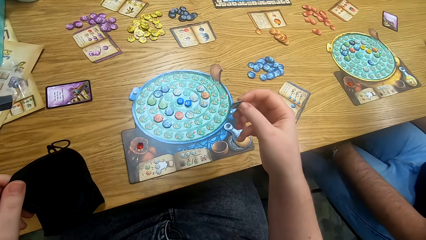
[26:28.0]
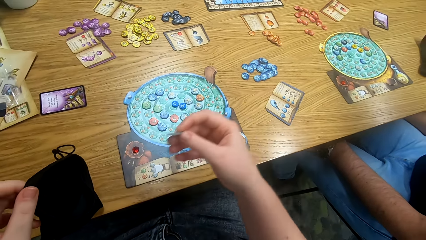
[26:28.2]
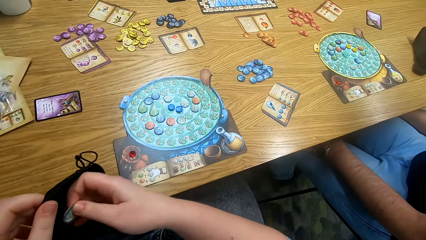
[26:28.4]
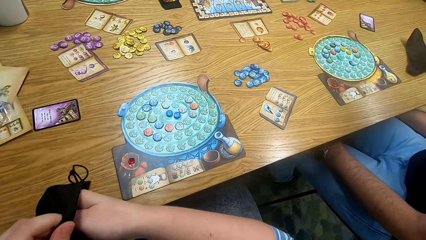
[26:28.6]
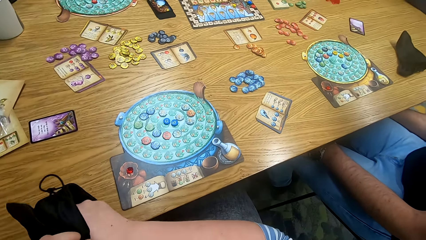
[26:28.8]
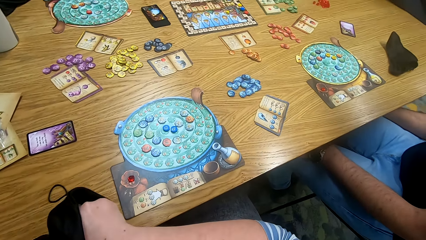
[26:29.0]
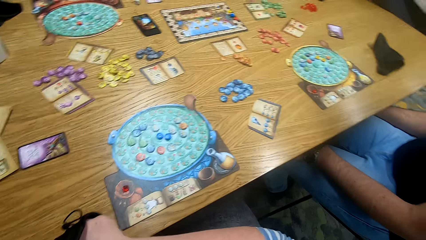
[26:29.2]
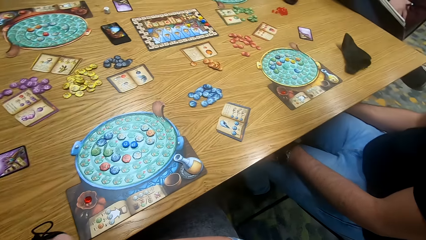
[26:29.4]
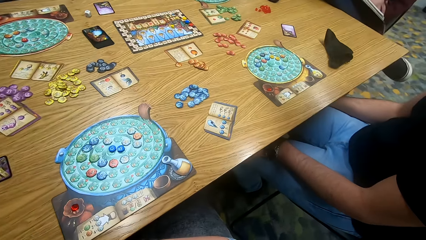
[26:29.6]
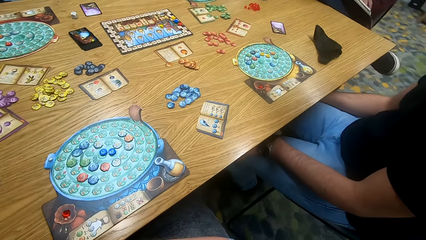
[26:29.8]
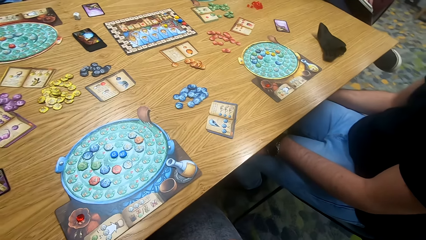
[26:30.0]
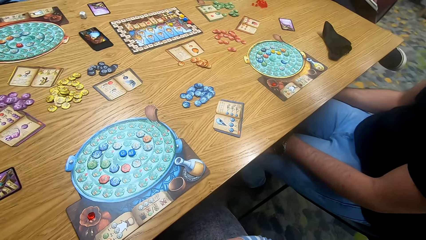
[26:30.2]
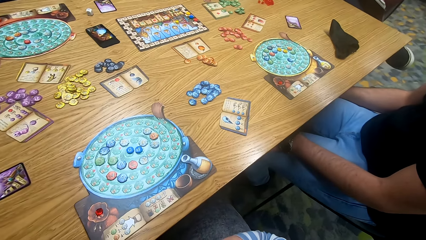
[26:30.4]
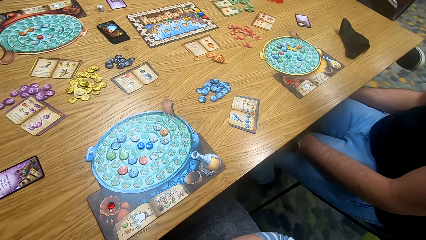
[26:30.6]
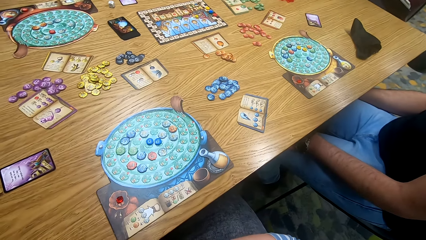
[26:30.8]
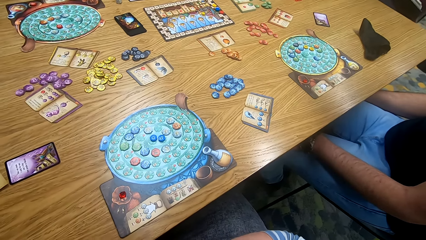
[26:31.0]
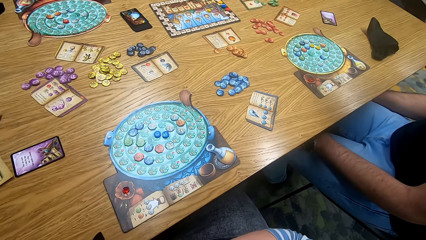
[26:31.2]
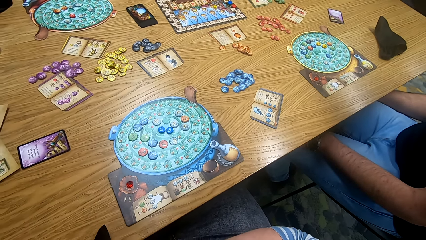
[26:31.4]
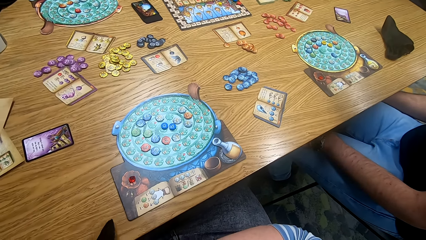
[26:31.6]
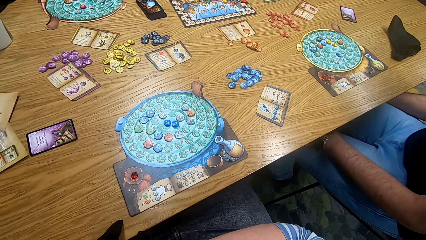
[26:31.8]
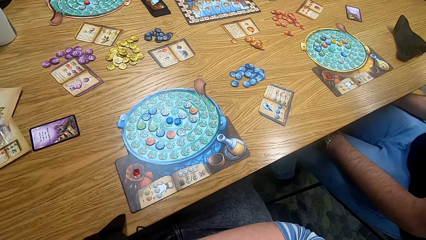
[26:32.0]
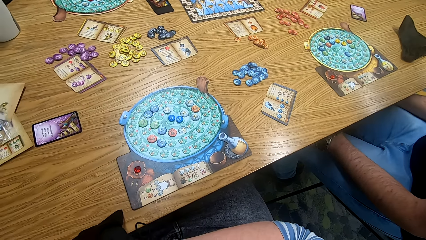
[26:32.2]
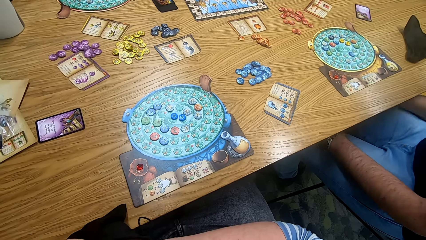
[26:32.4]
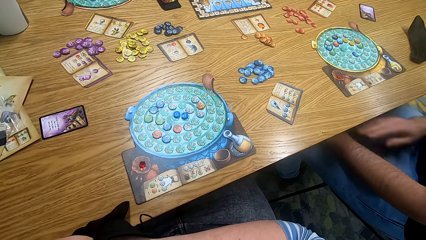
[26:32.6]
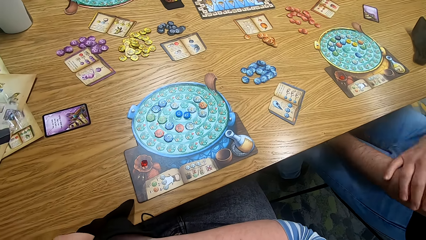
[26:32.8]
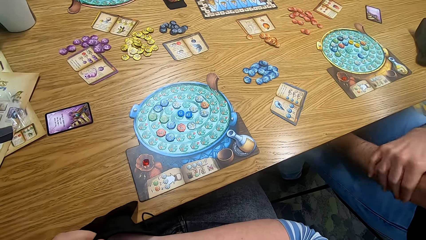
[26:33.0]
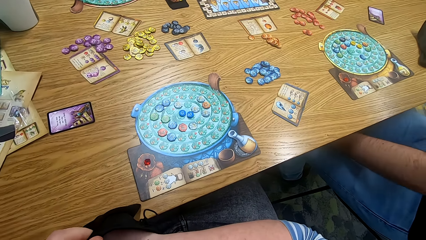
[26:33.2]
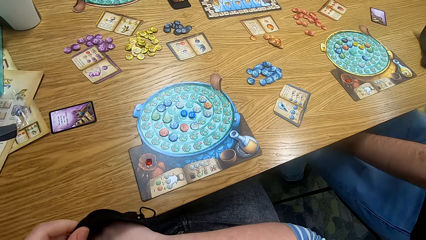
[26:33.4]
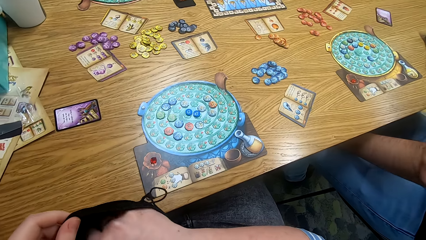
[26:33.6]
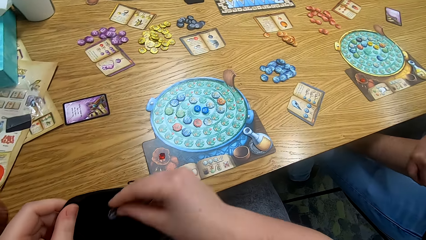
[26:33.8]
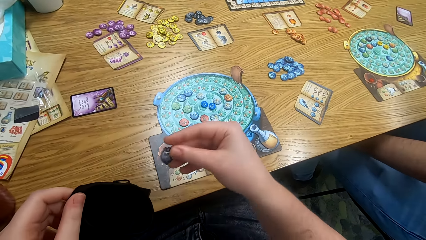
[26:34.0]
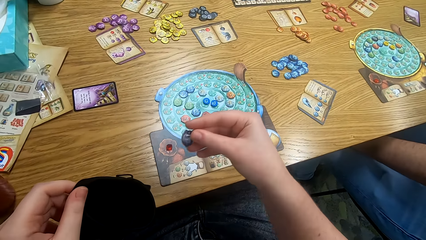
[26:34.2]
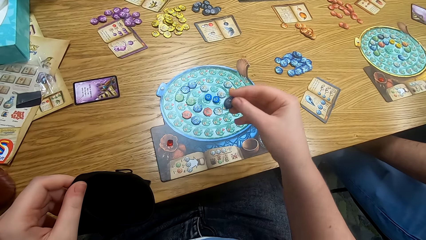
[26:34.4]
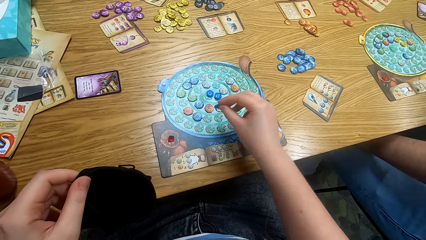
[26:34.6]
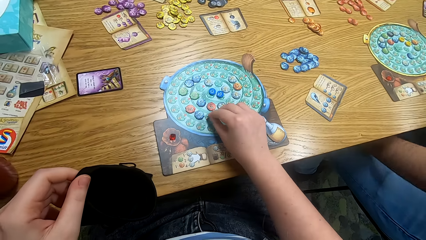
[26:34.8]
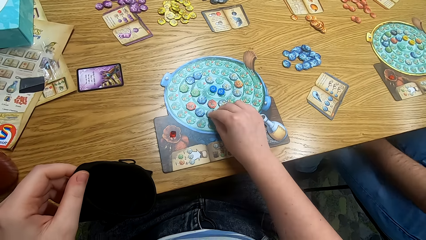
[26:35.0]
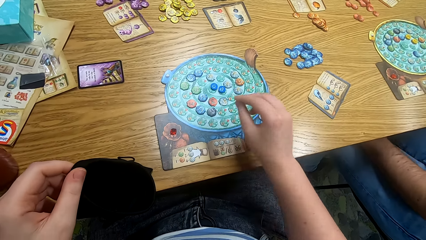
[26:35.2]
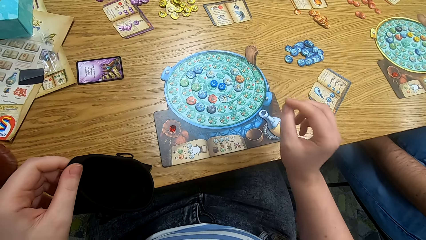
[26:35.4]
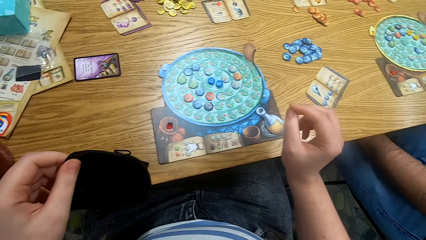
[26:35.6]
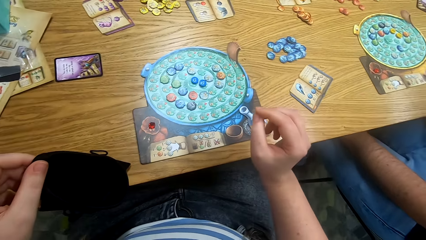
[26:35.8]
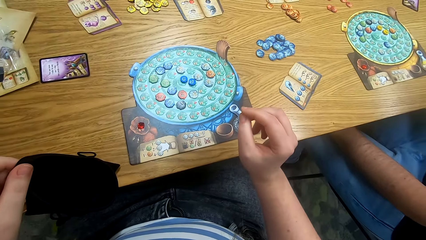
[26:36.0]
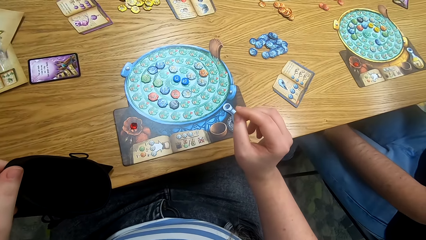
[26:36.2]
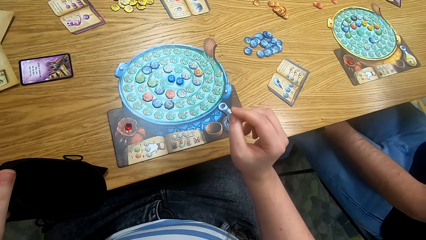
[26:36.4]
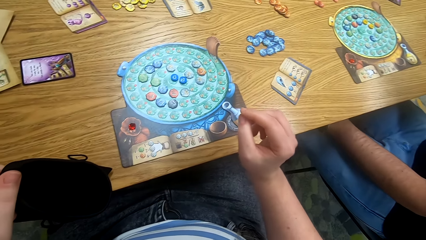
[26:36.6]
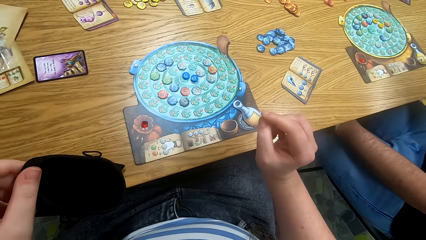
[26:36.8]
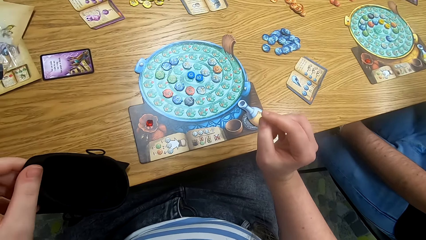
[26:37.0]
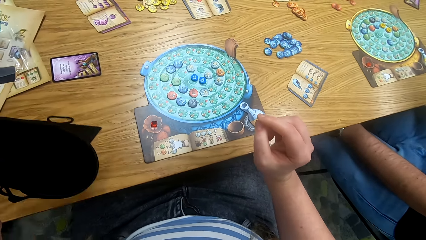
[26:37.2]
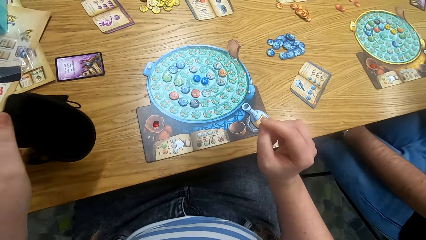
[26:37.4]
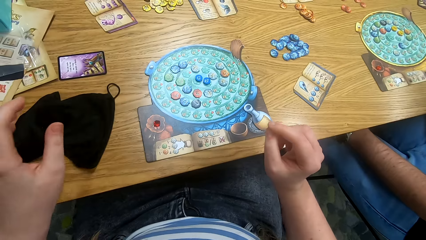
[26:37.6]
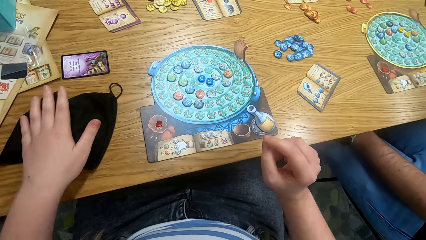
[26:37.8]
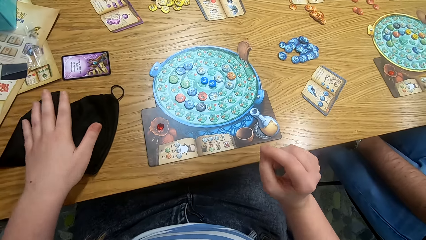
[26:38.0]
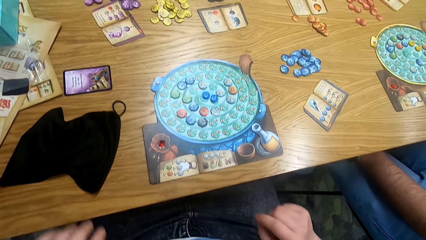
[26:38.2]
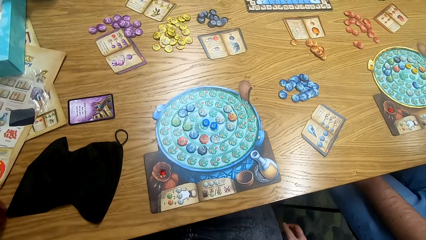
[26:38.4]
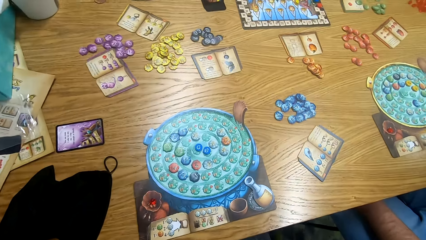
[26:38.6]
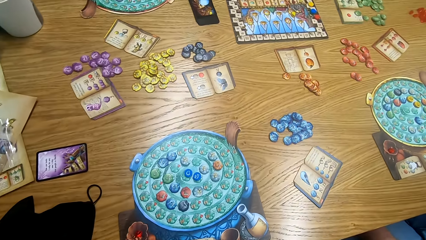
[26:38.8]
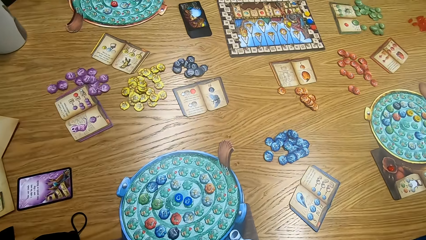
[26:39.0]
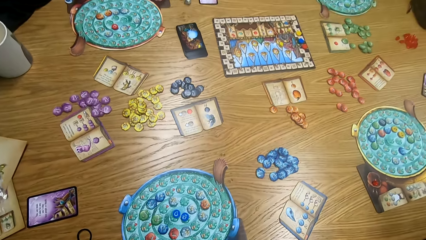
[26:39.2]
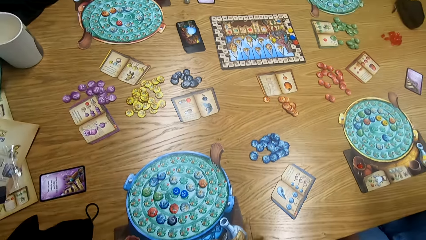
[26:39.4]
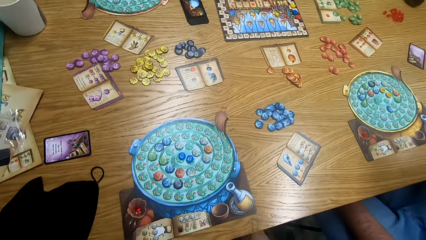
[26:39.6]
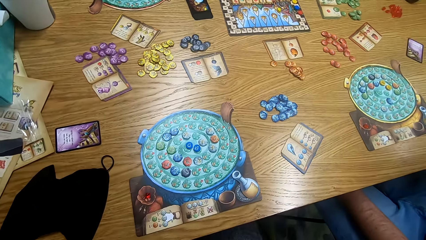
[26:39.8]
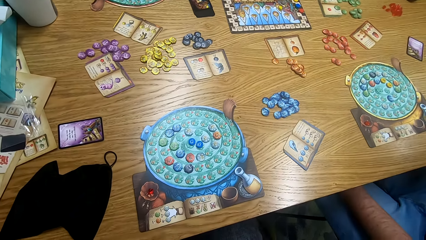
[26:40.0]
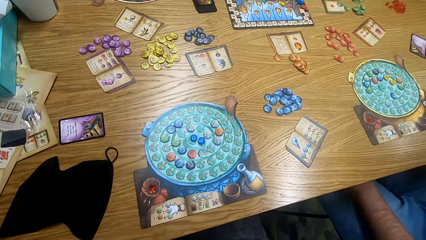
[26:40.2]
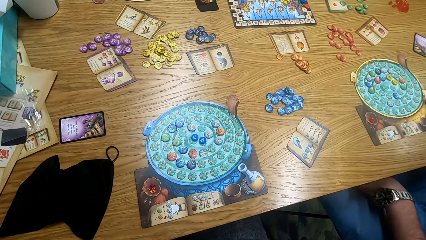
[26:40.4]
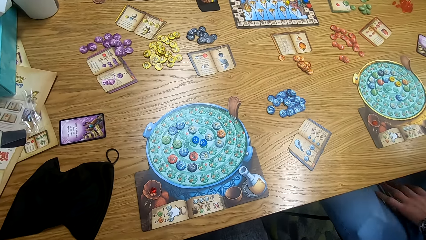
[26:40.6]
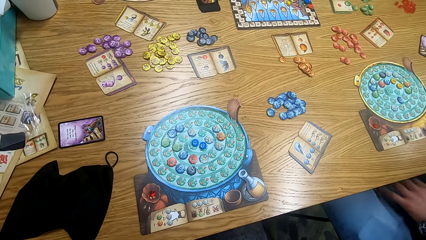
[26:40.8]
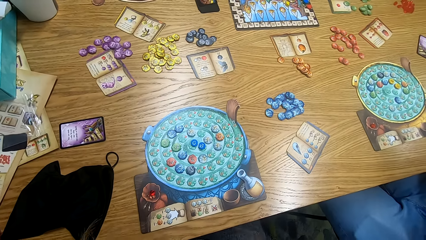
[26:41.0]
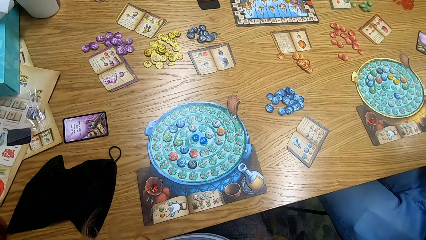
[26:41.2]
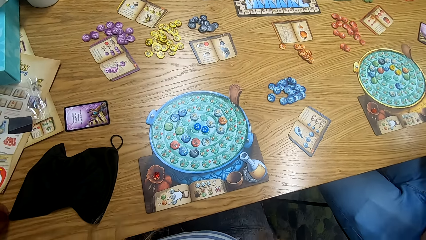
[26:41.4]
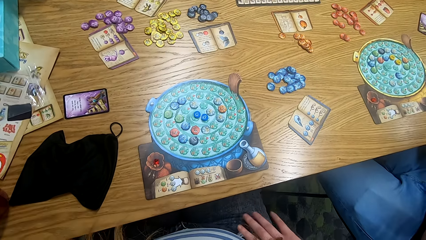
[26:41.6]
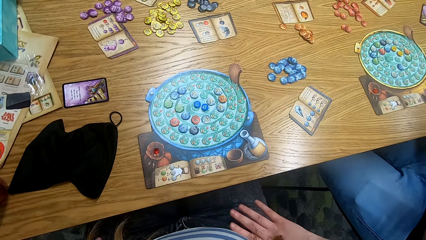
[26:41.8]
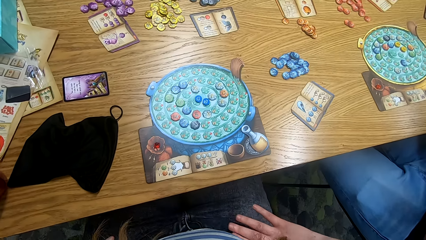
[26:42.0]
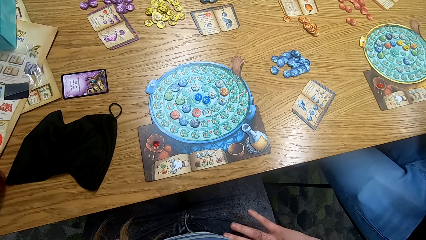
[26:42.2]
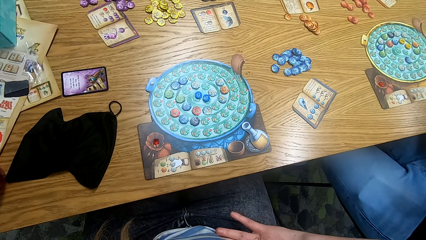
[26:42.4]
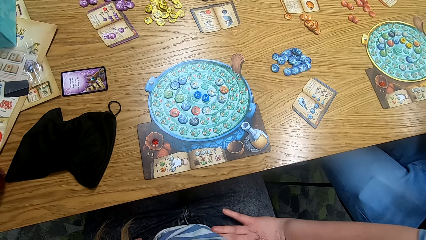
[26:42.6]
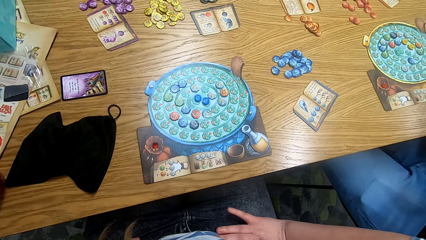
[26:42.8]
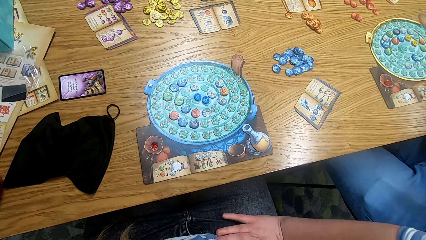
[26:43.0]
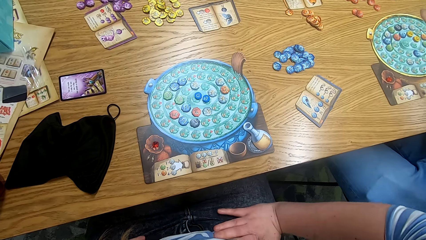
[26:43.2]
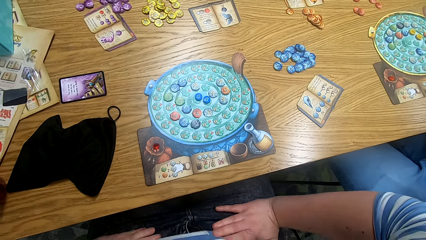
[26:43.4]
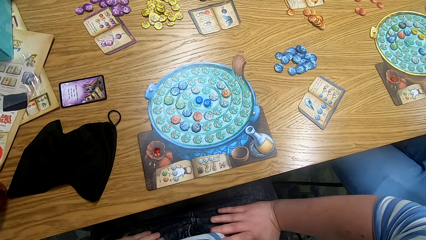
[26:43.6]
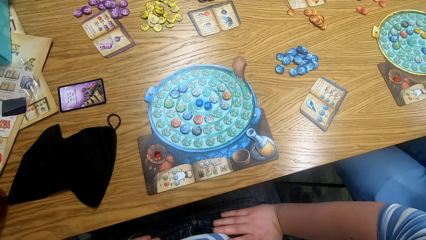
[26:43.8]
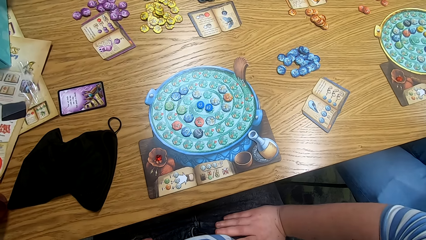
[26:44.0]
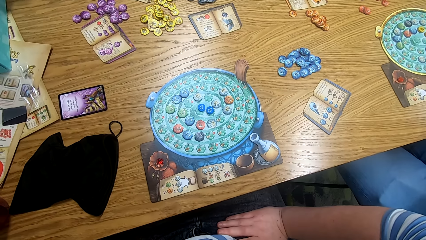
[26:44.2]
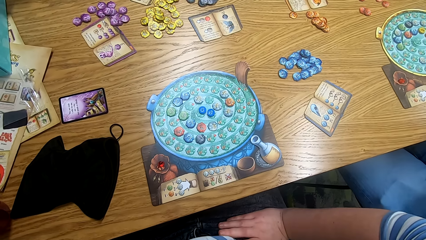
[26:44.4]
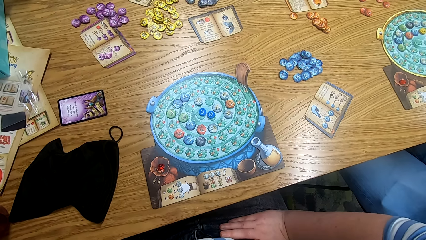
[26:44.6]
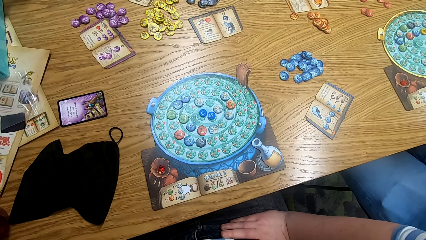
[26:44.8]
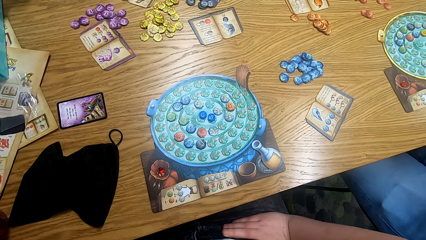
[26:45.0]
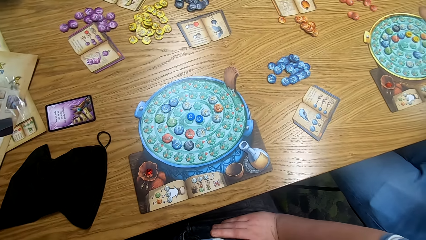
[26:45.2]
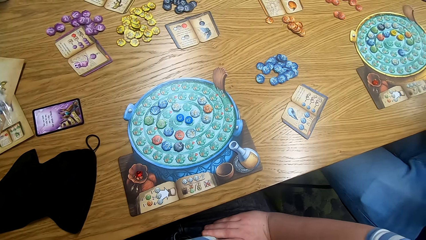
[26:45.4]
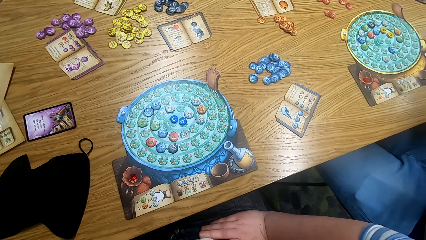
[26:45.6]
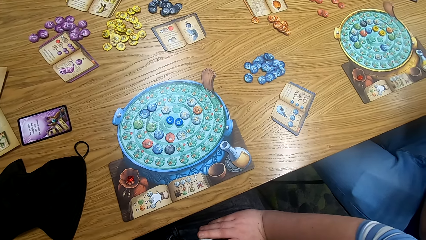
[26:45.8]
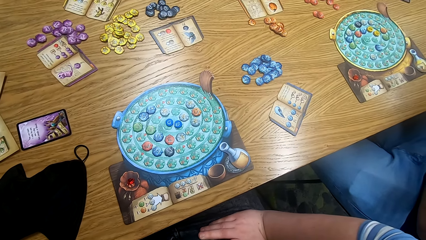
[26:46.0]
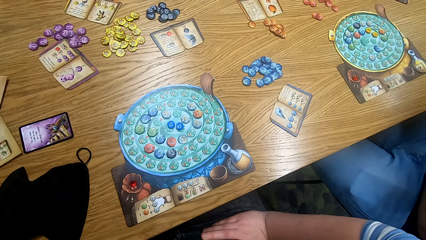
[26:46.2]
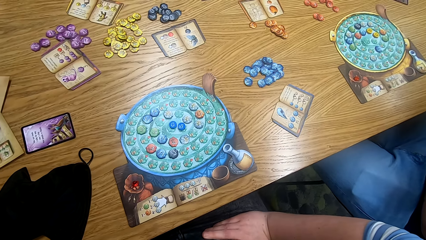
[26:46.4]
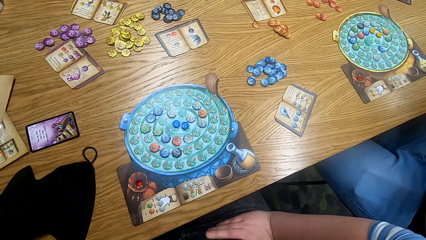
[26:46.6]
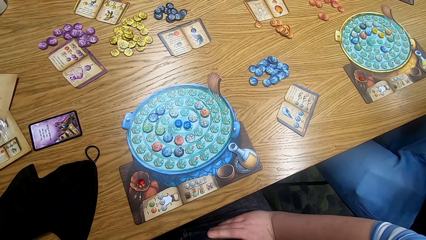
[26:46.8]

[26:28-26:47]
The camera wearer plays the game and looks around. A man scratches hand. The camera wearer looks around. The man touches himself. The camera wearer plays the game. They put a tile on the game board. They play the game. They put the bag on the table. They look around. They look around again. The man moves hands. The camera wearer looks around and touches himself. They hold the thigh.
